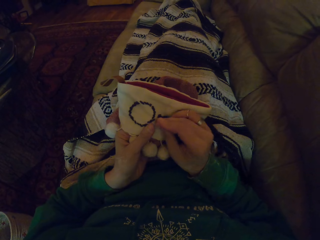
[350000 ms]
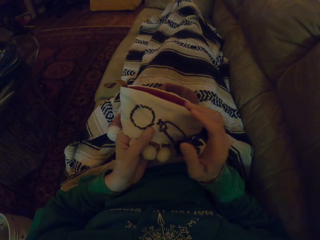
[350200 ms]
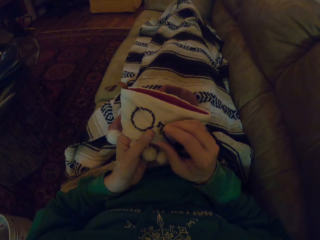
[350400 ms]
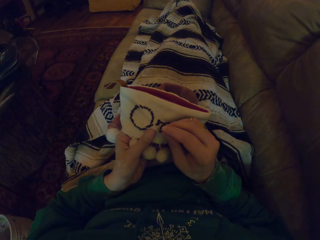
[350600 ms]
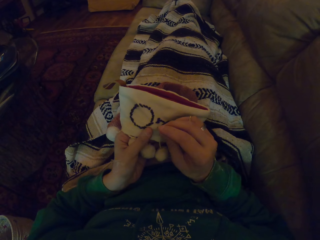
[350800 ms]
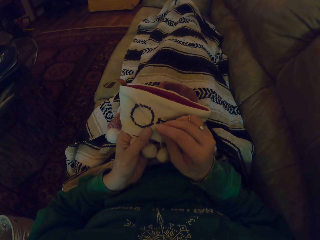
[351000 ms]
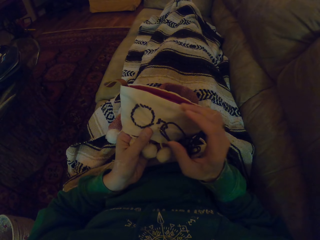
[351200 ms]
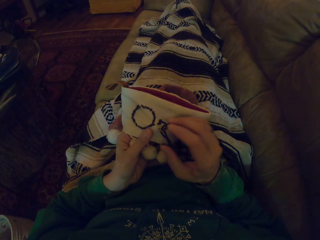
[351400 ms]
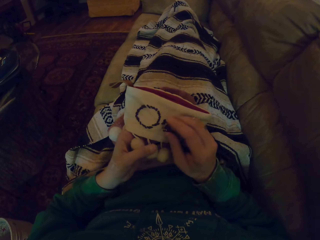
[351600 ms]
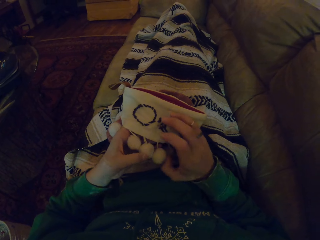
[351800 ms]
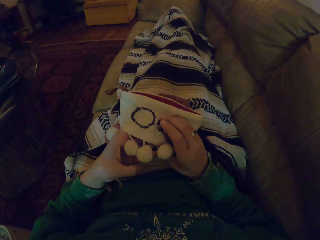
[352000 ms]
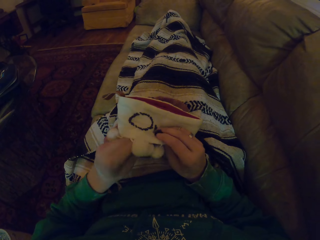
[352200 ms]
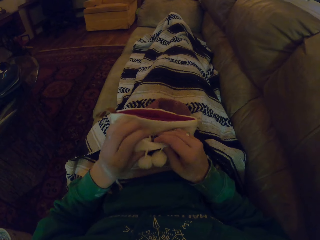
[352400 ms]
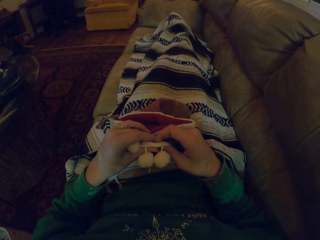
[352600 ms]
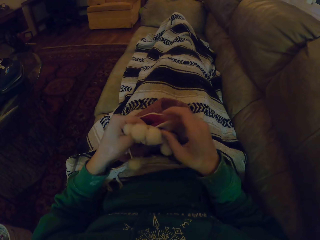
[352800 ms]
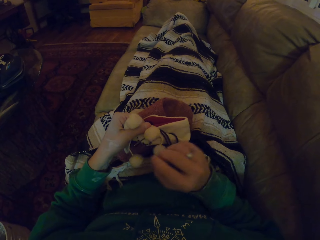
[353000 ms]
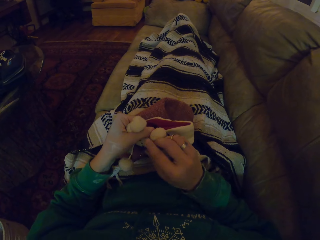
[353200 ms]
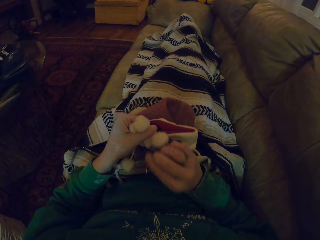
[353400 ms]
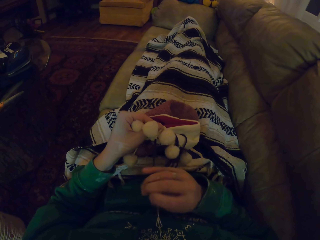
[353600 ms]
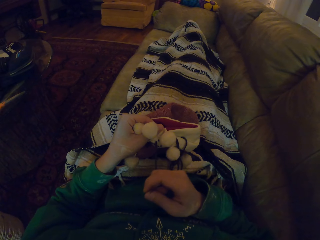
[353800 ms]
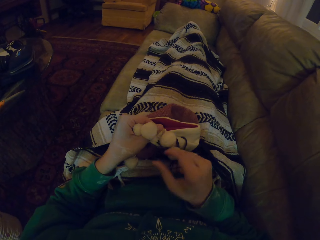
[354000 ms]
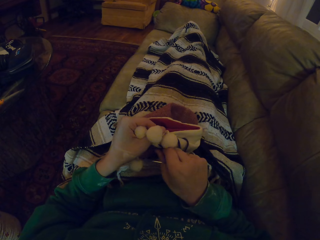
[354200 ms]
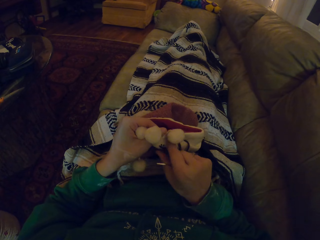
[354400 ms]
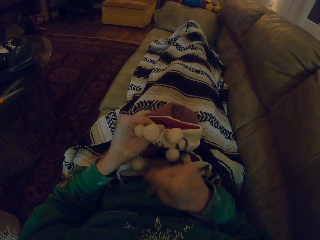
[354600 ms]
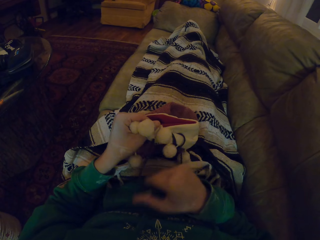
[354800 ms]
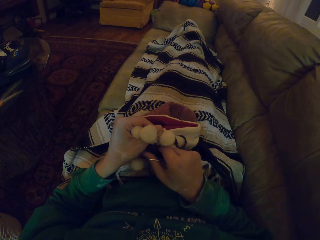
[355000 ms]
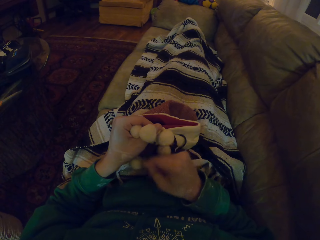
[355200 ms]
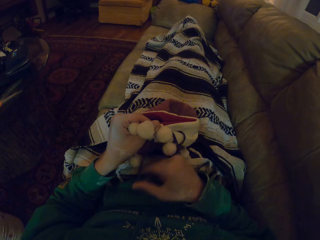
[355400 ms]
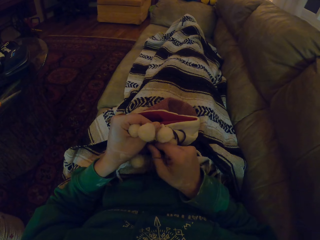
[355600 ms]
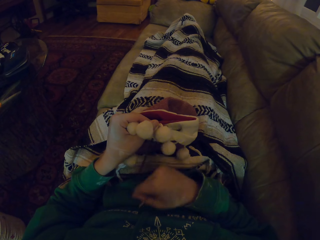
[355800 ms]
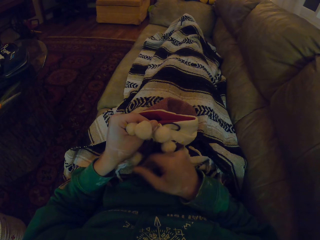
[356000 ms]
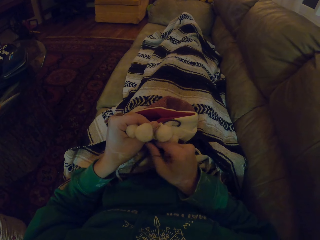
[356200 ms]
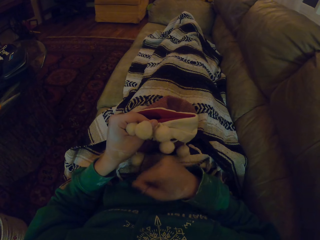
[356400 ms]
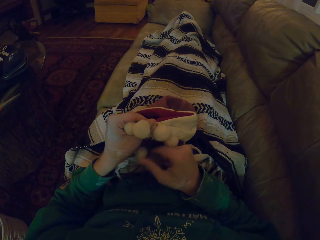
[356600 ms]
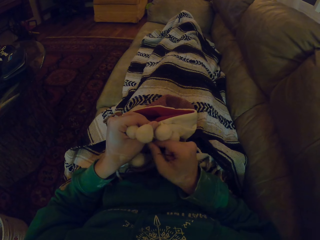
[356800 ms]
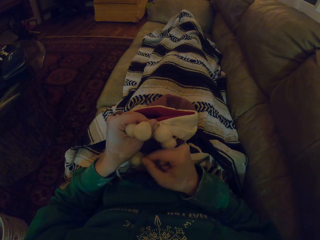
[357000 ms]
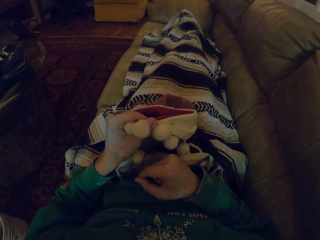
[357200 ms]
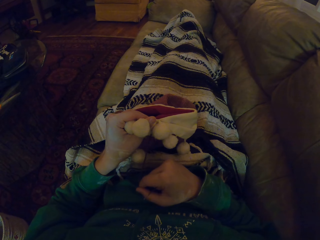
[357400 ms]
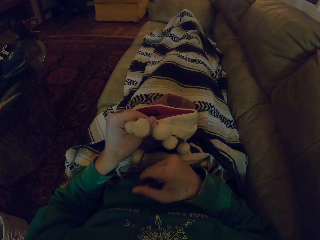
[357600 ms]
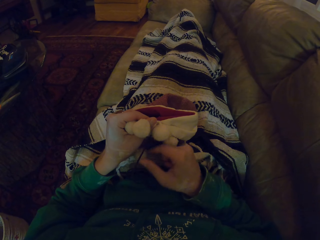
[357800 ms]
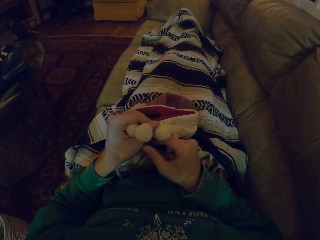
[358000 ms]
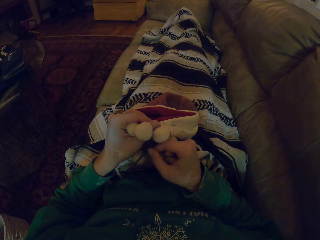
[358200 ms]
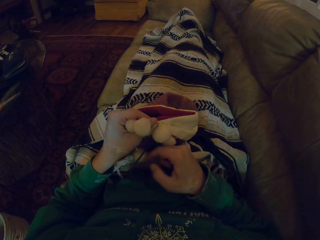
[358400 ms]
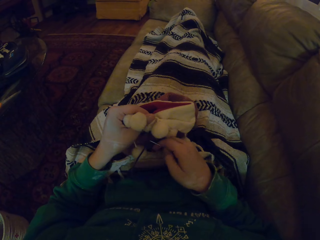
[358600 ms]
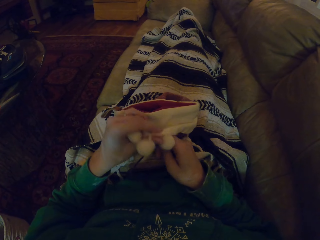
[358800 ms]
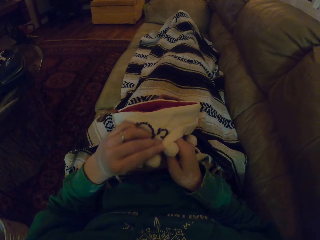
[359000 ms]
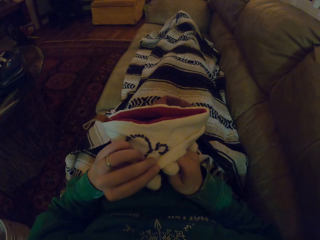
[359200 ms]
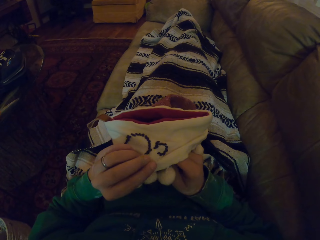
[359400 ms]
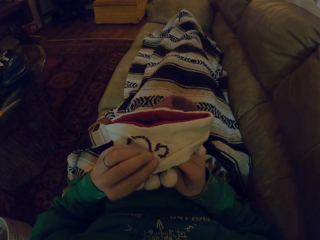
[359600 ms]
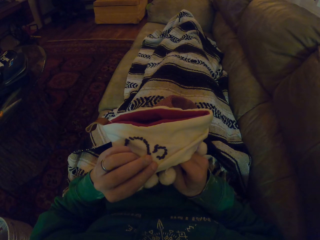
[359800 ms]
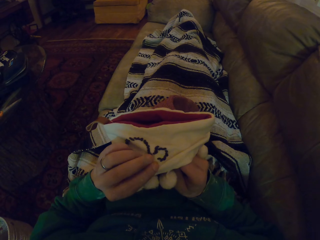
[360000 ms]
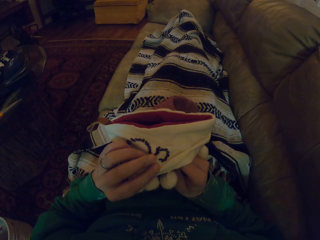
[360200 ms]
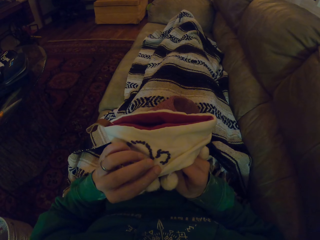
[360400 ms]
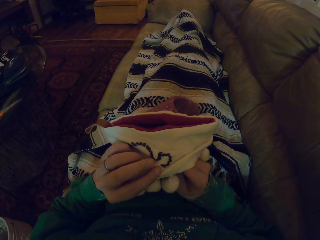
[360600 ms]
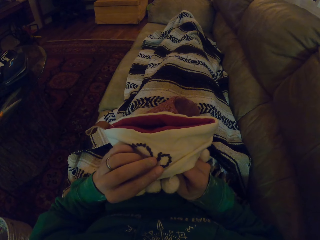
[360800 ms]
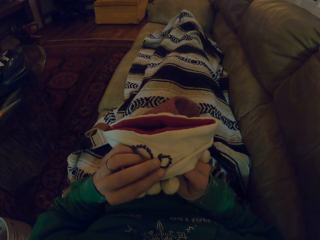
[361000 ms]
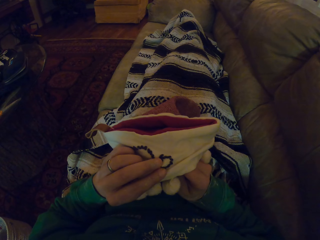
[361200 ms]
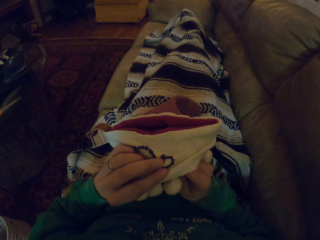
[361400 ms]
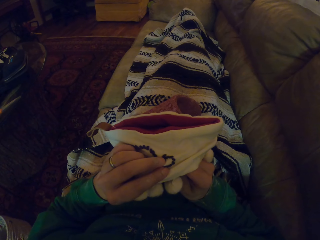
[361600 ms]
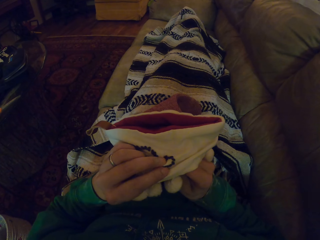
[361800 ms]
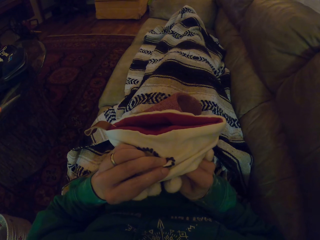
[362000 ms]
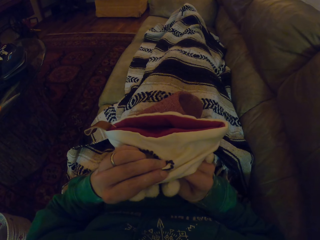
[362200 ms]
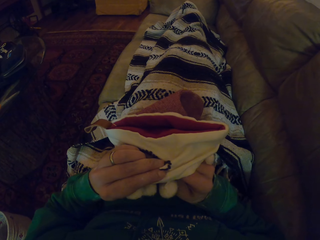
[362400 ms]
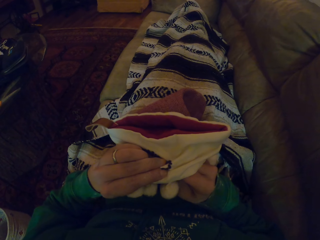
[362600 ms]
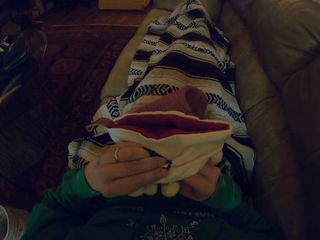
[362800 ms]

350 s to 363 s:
The camera wearer turns the garment. They pull the thread. They turn the garment. They knit the garment.

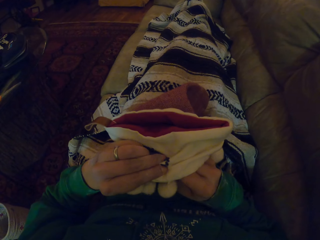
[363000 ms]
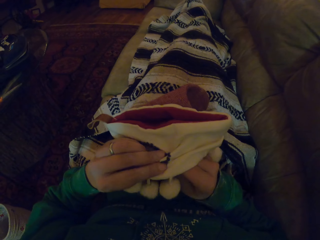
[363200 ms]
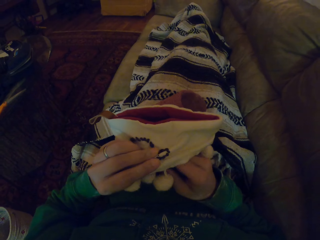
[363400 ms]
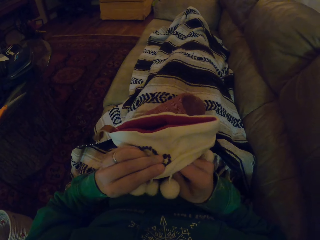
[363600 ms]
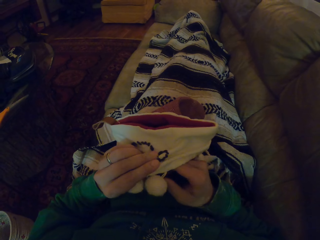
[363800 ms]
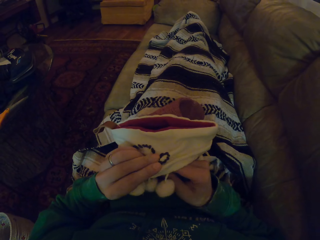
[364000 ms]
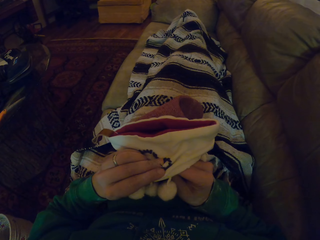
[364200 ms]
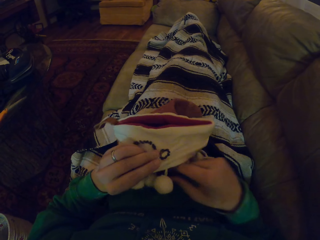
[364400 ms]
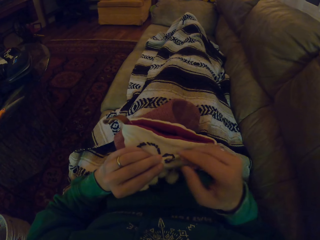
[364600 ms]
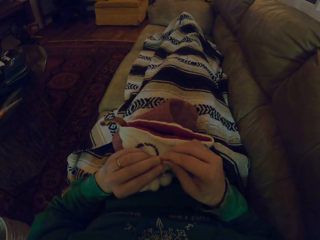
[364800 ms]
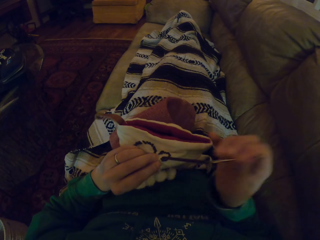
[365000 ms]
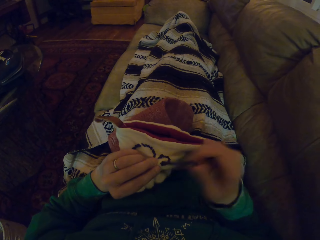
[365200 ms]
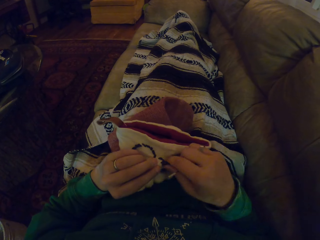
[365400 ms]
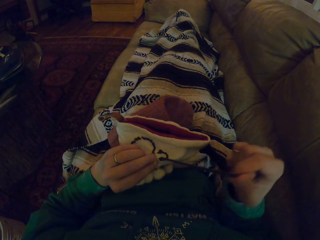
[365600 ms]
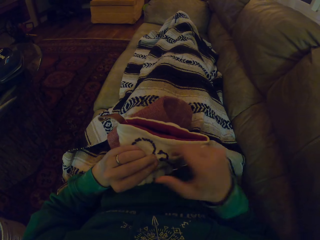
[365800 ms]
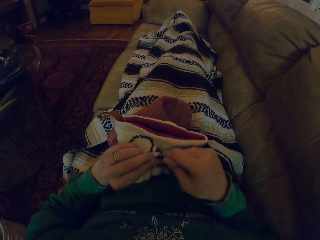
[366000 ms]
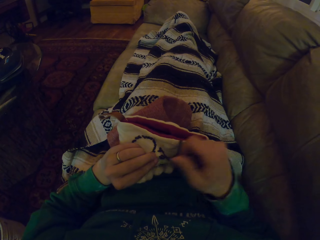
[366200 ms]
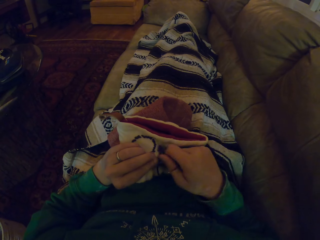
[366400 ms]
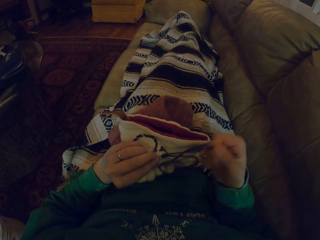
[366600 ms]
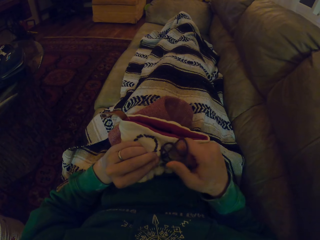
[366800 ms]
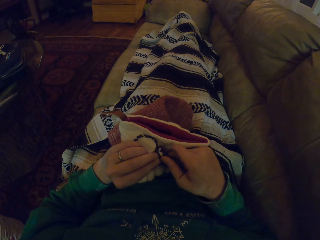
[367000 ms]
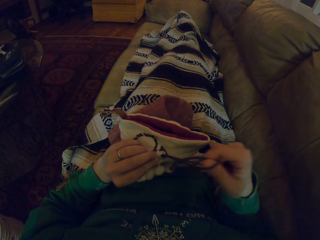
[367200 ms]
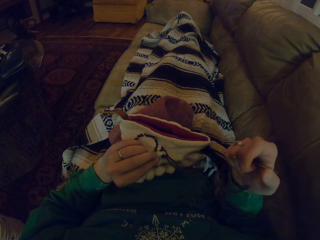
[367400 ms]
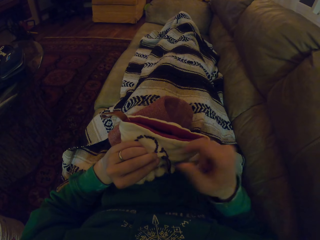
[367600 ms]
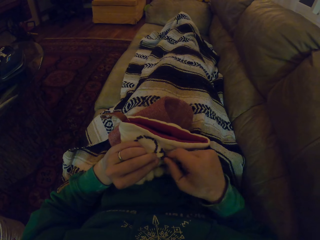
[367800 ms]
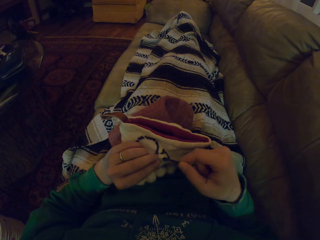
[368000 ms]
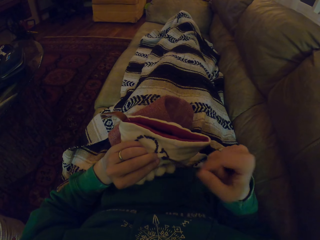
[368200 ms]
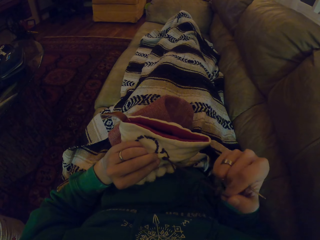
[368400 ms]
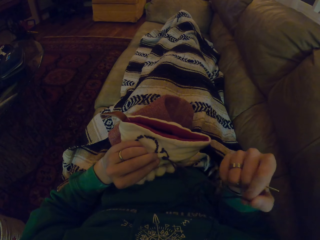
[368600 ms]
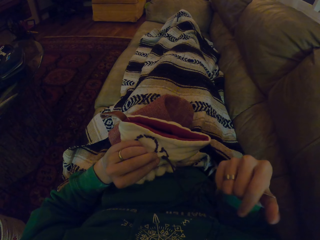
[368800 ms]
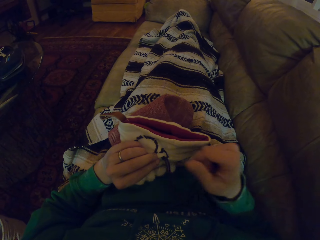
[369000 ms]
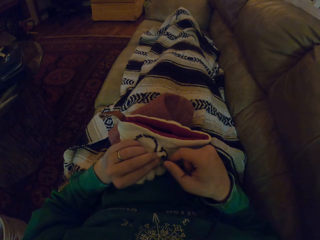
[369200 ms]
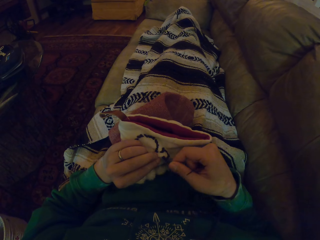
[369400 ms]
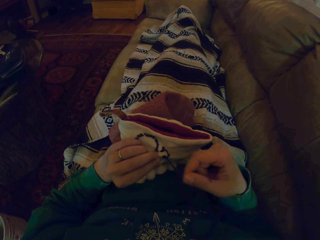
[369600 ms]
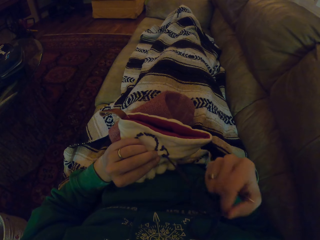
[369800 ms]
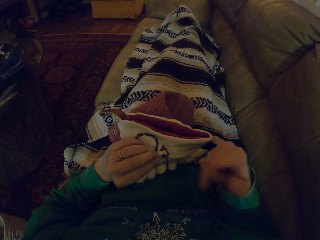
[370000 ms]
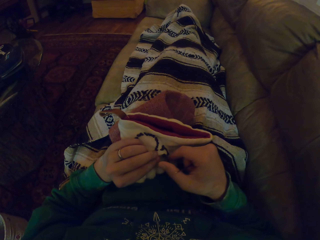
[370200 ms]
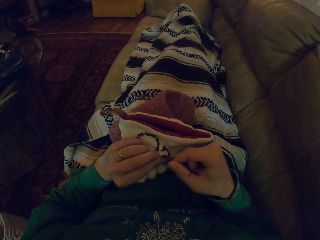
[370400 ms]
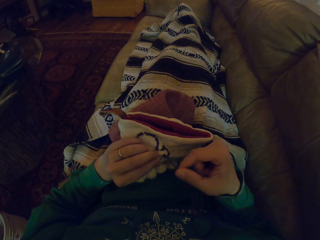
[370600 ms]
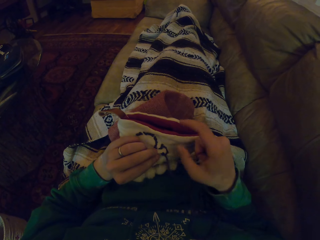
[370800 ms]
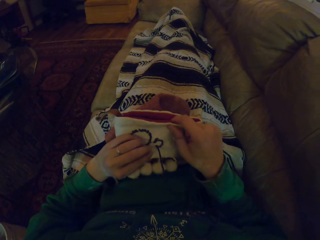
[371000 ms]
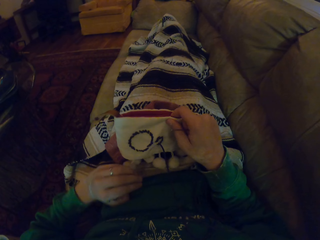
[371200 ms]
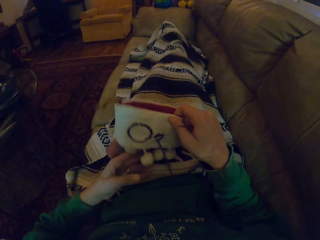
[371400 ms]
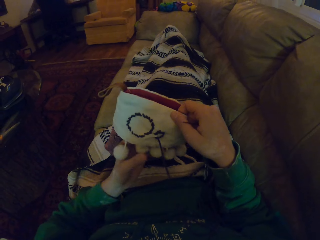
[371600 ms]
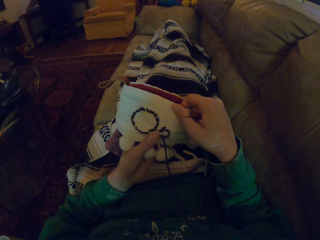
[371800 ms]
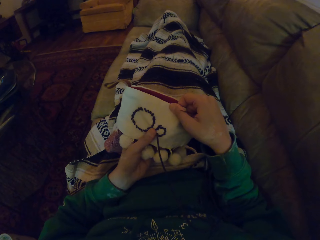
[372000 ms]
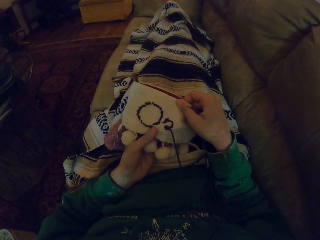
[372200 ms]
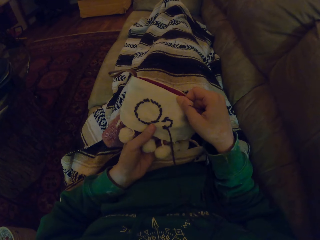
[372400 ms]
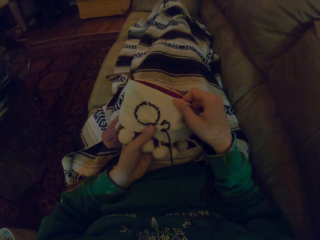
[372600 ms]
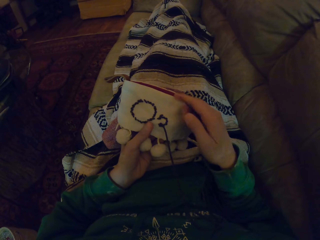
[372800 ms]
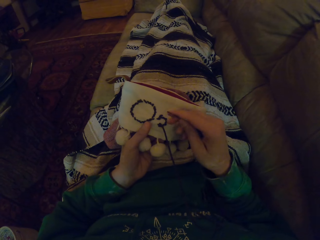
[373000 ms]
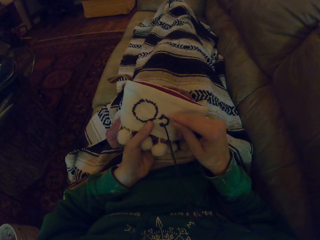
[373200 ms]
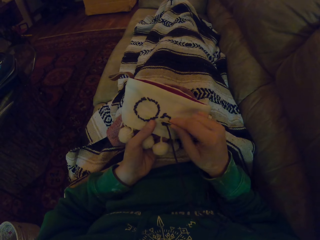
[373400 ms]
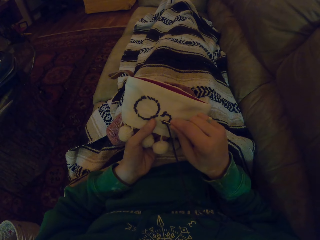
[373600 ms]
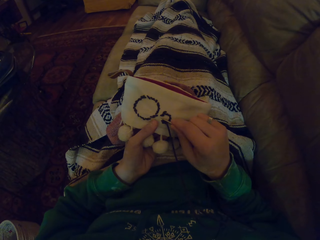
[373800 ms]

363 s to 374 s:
The camera wearer pulls the thread. They adjust the garment.
